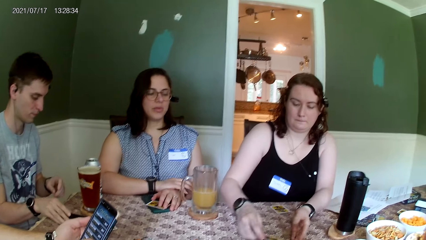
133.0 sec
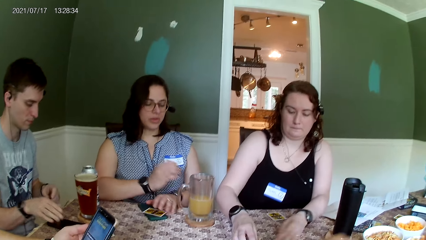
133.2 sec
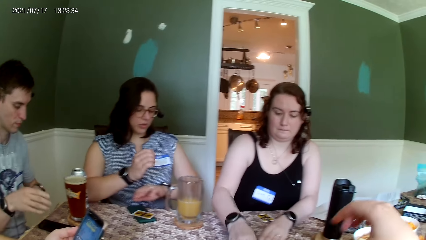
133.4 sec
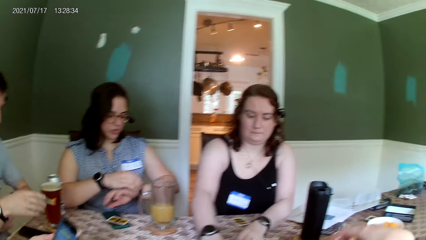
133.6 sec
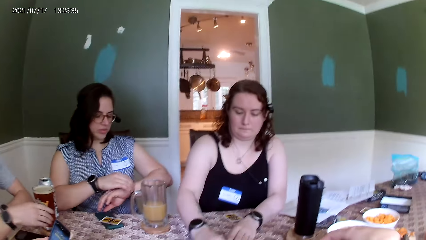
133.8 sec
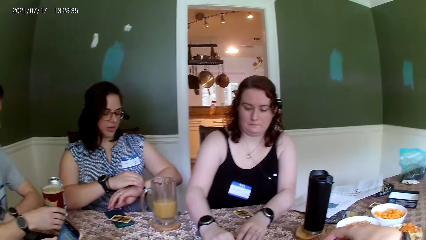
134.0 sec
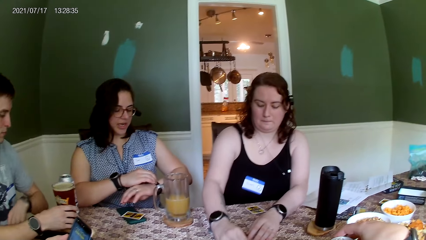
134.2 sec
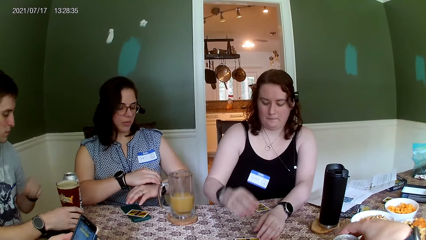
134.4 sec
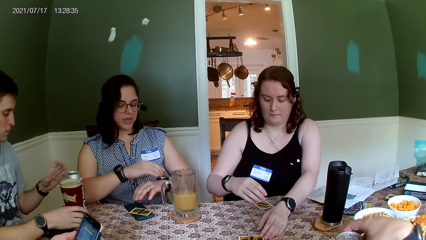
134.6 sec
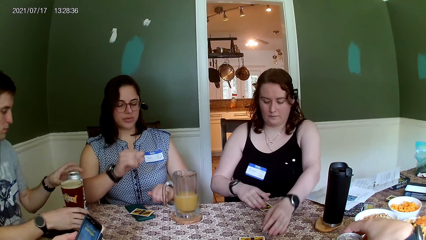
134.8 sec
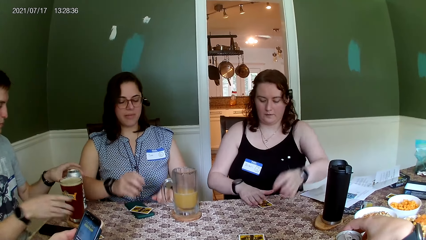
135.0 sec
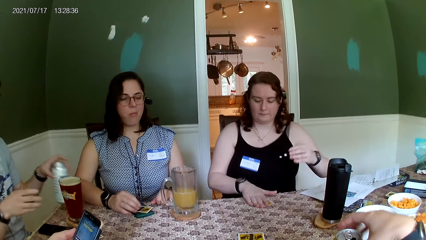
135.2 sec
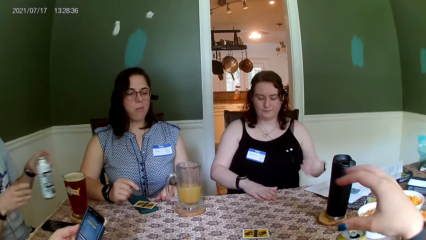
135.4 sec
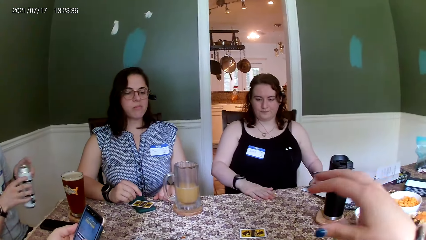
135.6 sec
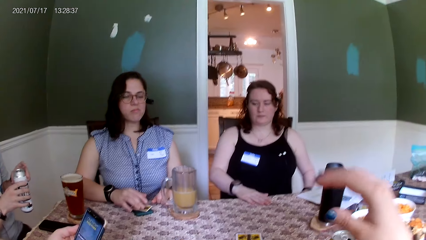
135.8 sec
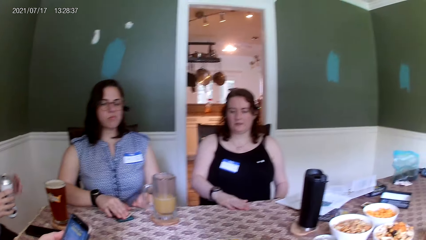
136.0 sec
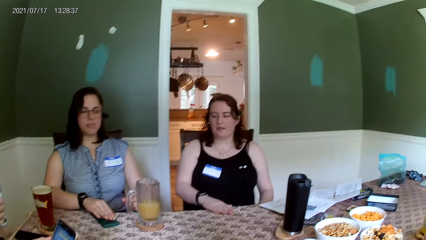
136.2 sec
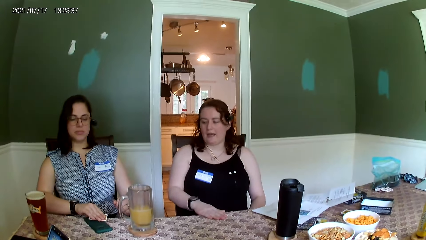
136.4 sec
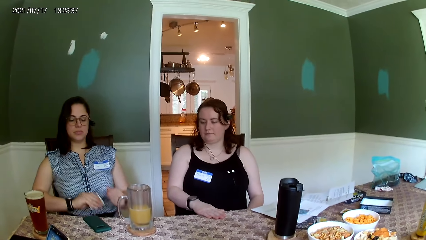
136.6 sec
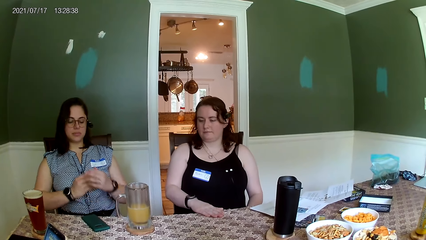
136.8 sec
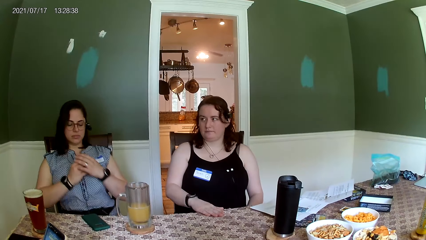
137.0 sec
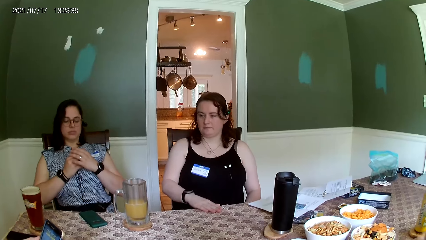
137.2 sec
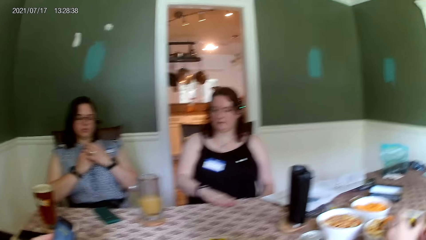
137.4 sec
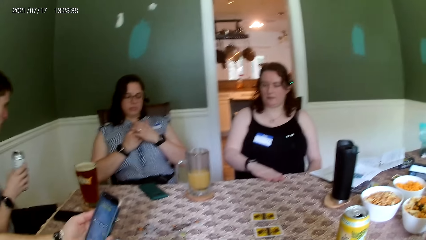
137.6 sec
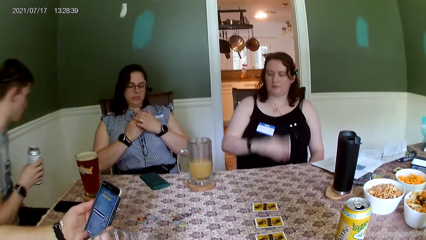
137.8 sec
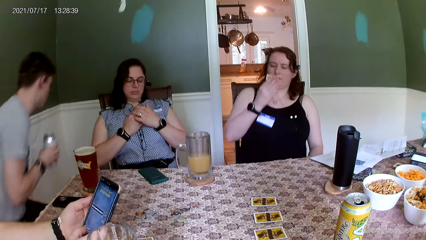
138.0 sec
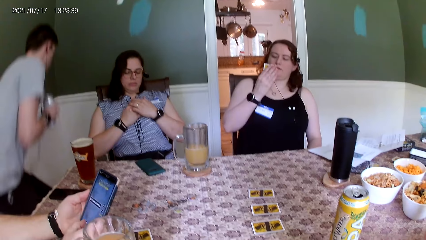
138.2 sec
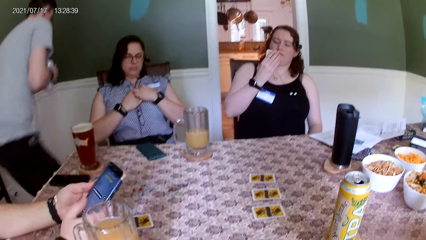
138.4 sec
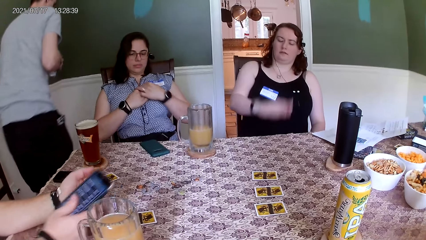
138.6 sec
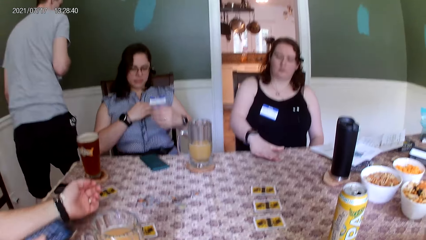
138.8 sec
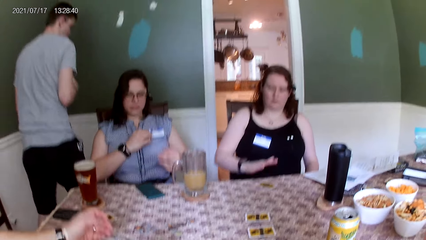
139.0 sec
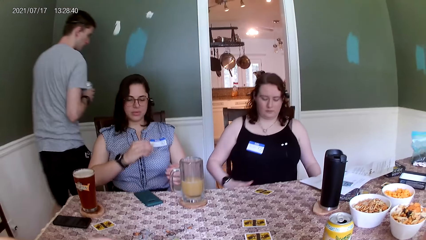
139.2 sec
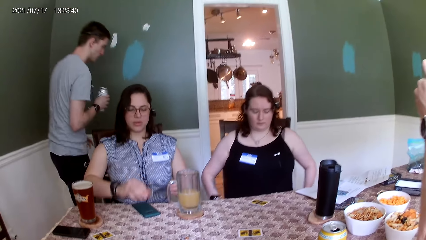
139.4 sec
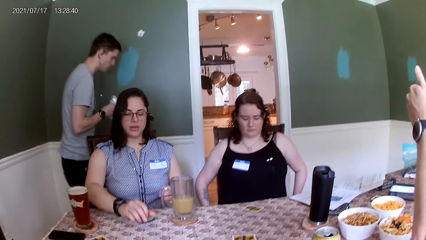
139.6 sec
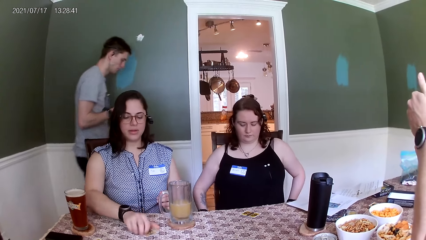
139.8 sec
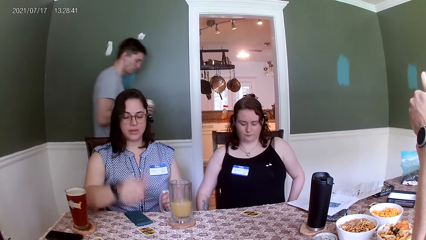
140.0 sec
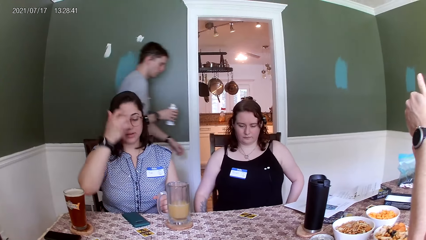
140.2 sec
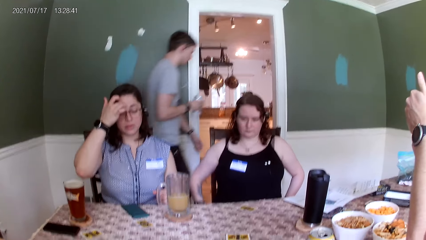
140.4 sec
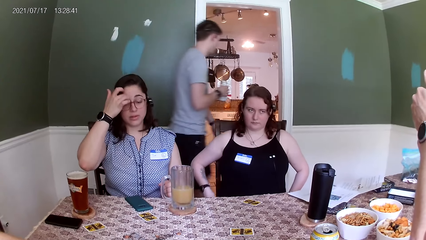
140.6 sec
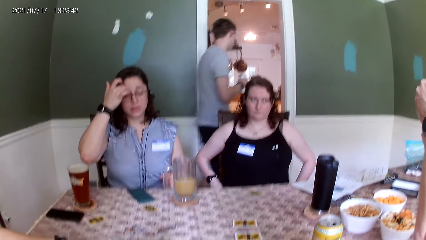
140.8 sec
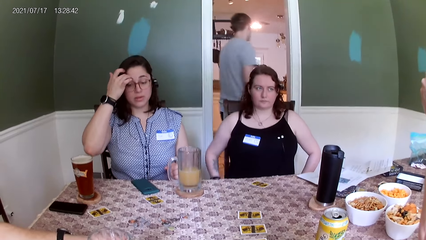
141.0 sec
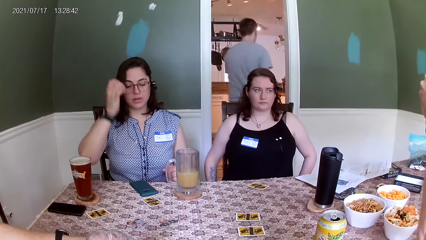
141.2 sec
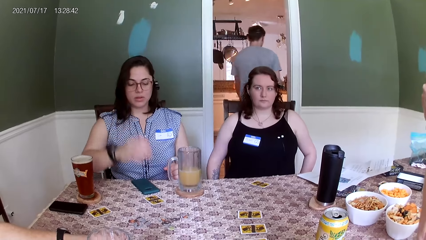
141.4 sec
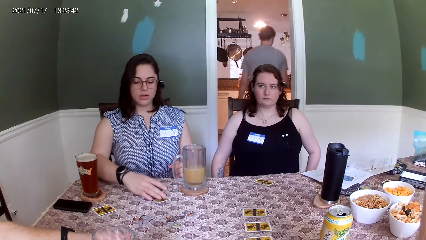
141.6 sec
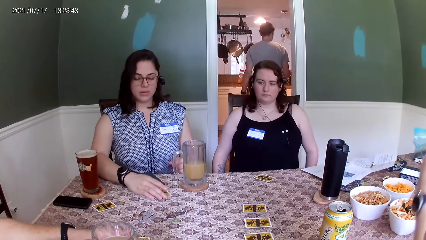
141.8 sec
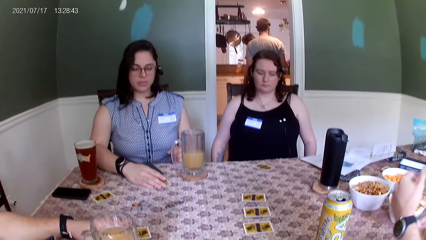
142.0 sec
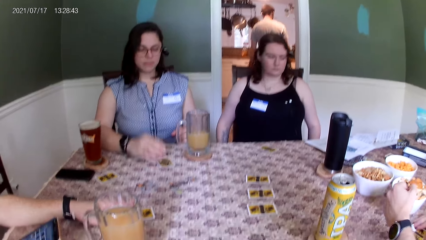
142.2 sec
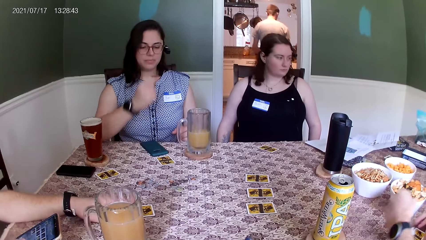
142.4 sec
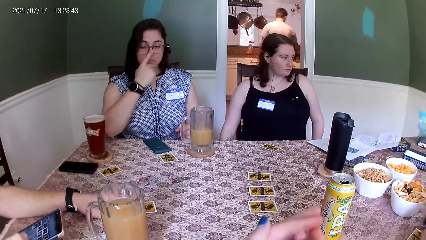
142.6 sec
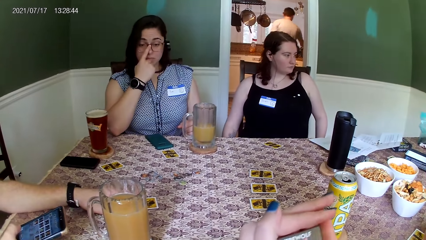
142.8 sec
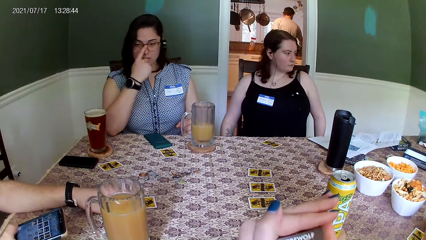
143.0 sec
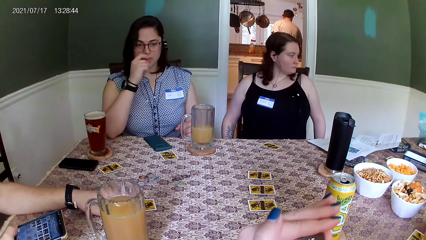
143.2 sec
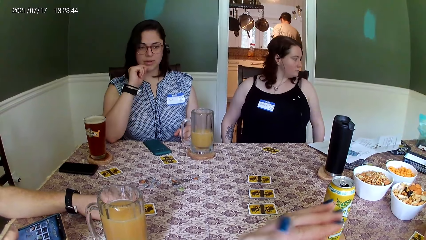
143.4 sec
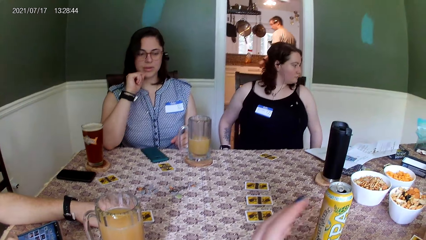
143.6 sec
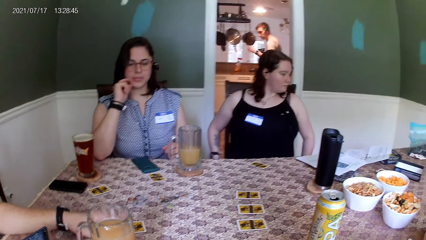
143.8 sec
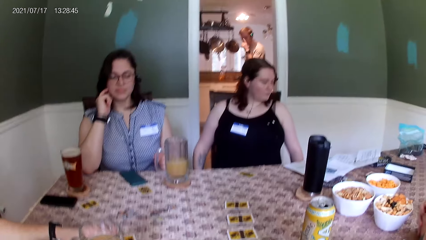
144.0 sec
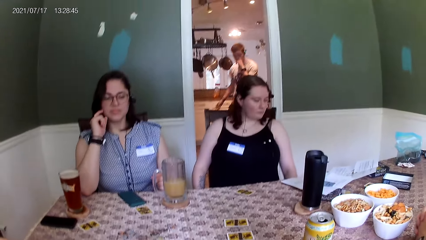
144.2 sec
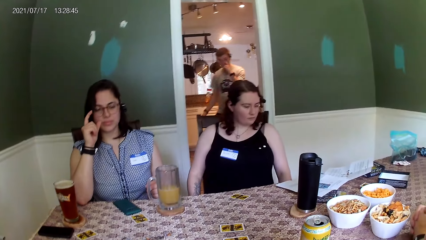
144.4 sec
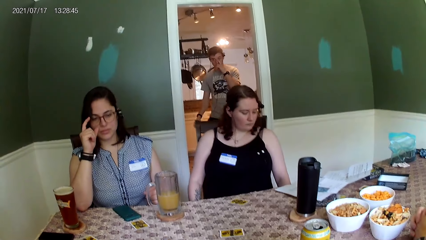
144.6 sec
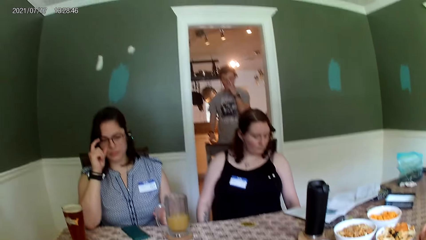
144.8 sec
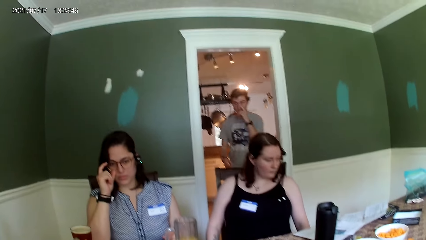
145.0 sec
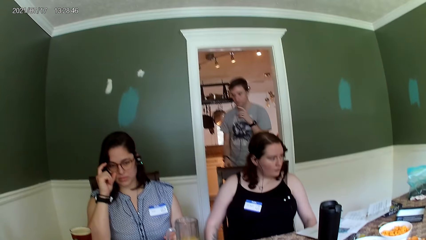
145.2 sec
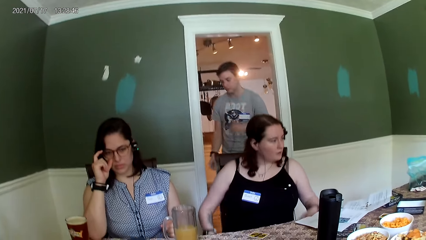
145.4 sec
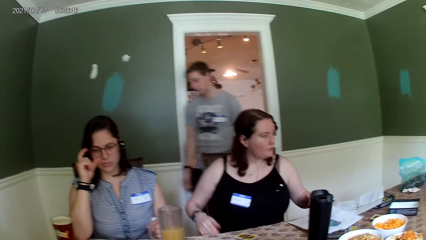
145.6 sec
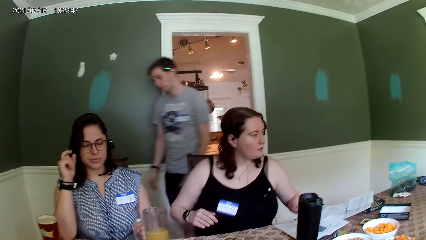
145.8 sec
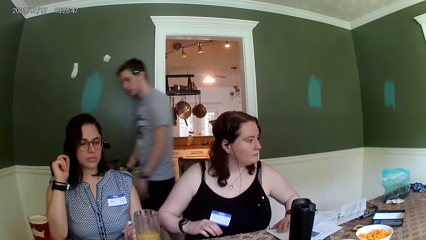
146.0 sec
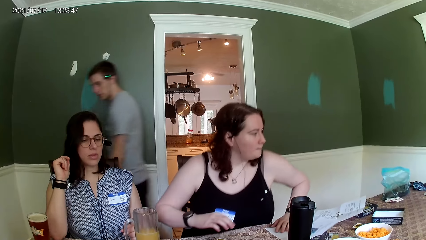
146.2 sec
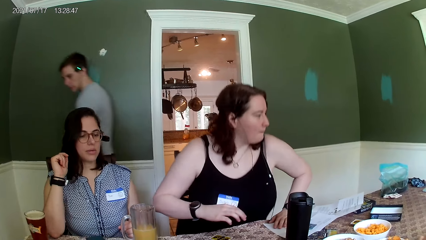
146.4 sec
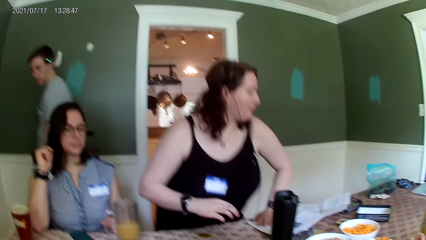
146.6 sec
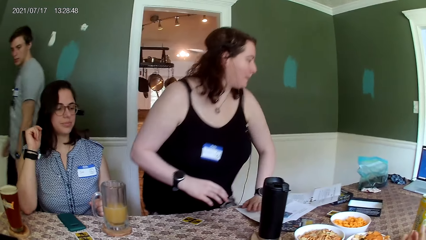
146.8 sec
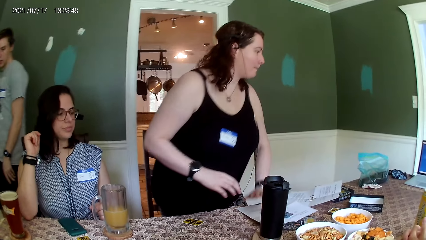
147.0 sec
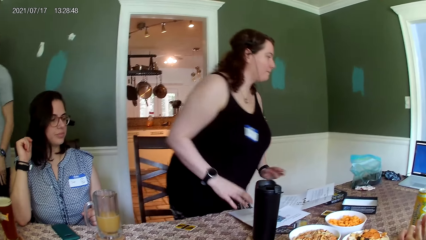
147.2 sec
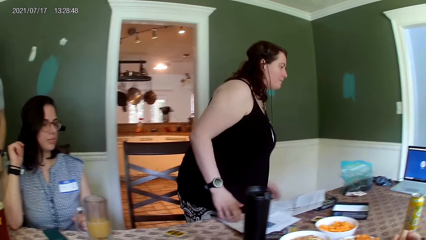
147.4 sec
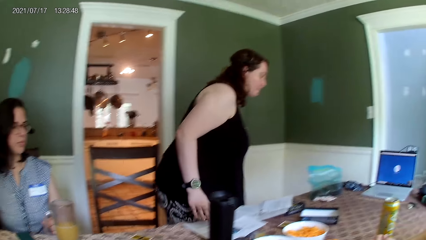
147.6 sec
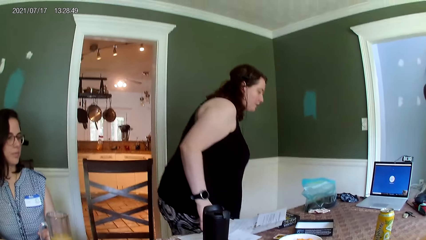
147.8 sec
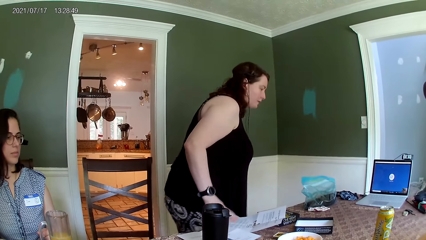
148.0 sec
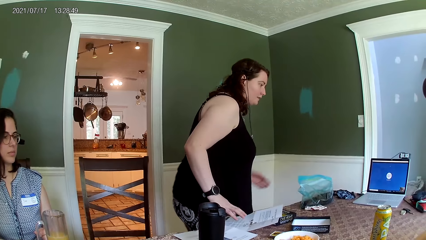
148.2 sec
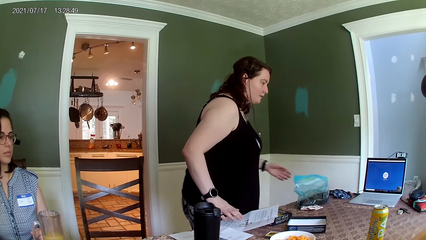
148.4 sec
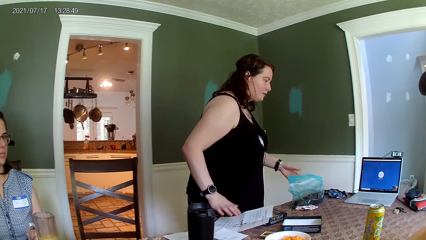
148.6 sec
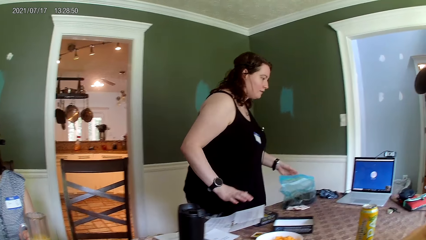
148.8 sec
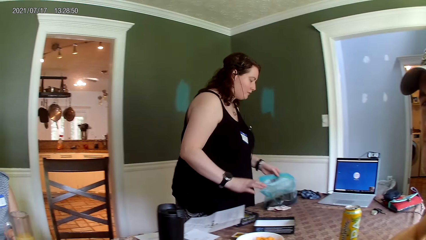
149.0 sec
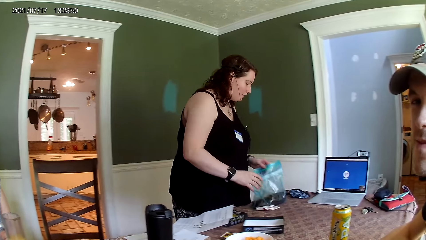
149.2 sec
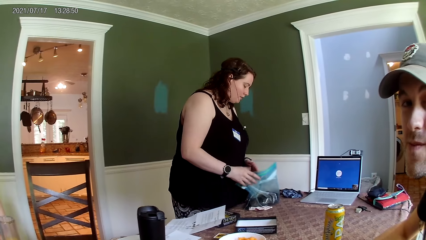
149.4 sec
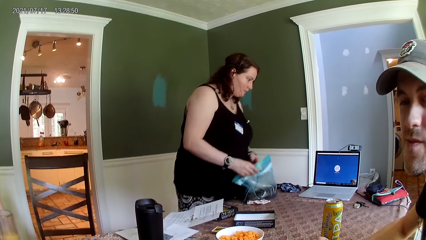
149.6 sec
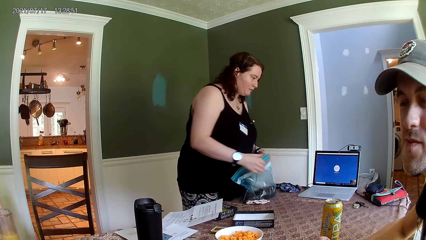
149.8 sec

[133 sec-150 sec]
A woman checks her wristwatch with her right hand. A man holds the cup of drink with his right hand. Another man holds the can drink with his right hand. The first man lifts up the can drink from the table with his left hand. The first woman picks up the card from her phone with her right hand. Another woman picks up the card from the table with her right hand. The first man moves out of his chair. A third man drops his phone on the table with his right hand. The first man moves from the table to a kitchen. The second woman drops the card on the table with her right hand. The first woman drops the card on the table with her right hand and touches the card on the table with her right hand. The camera wearer checks her phone. The first man walks to the table. The second woman moves out of her chair, walks around, and holds a seal bag with her hands.
